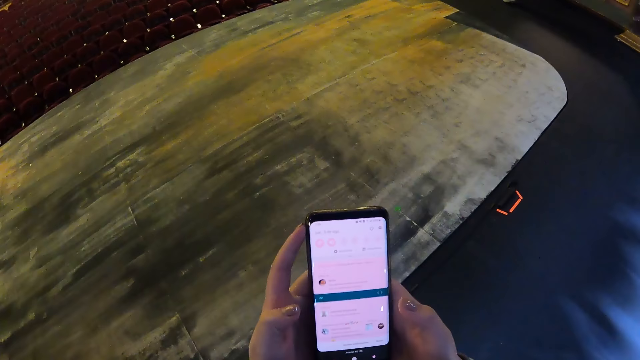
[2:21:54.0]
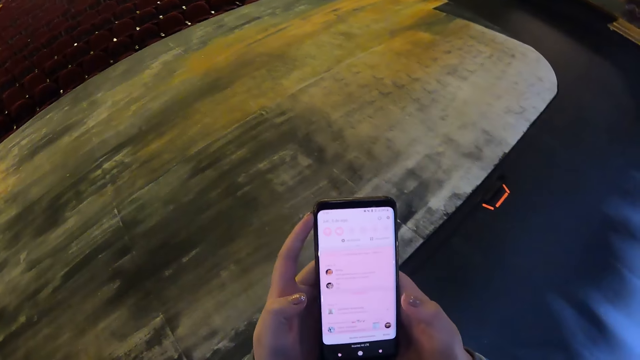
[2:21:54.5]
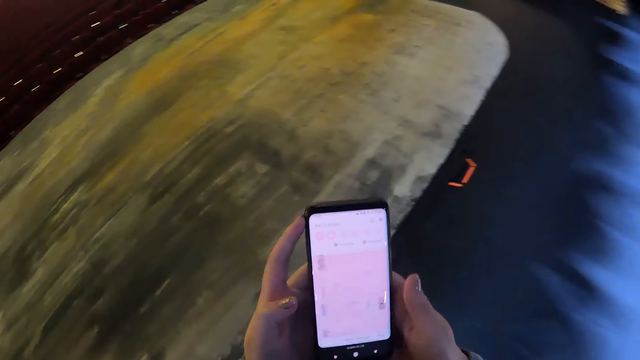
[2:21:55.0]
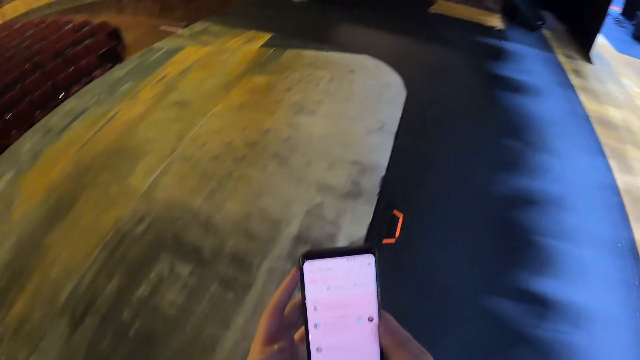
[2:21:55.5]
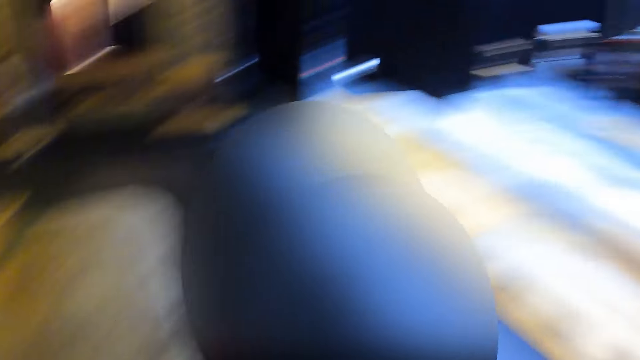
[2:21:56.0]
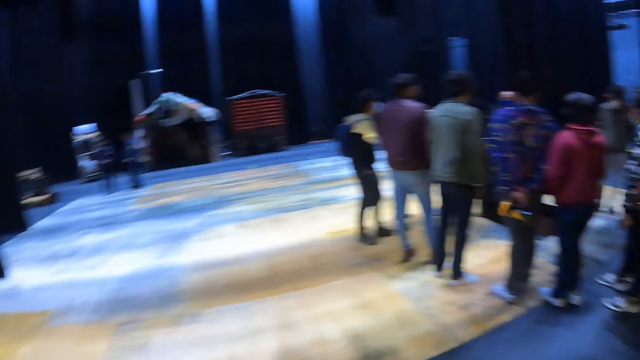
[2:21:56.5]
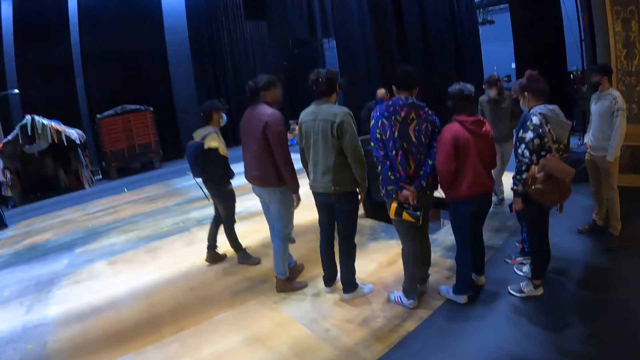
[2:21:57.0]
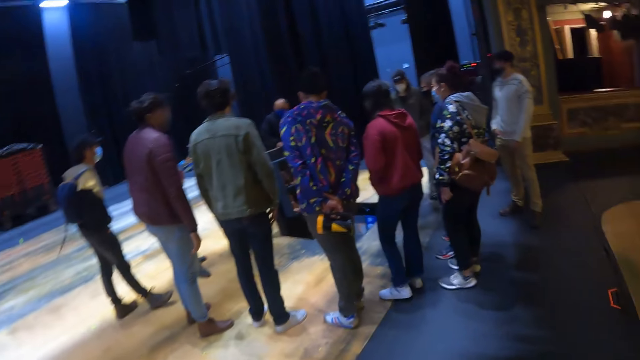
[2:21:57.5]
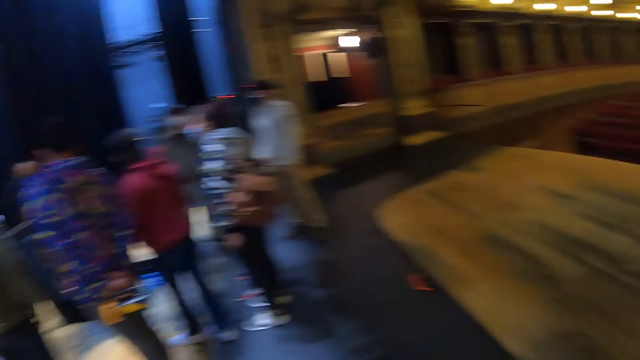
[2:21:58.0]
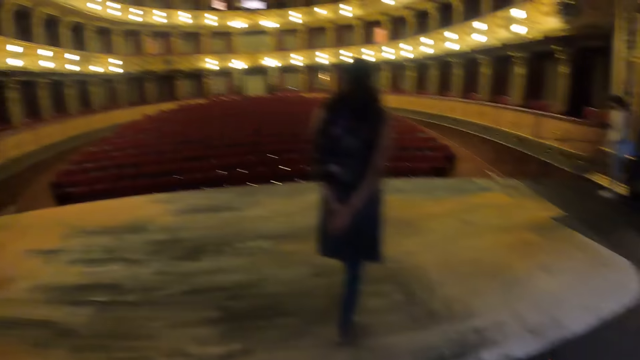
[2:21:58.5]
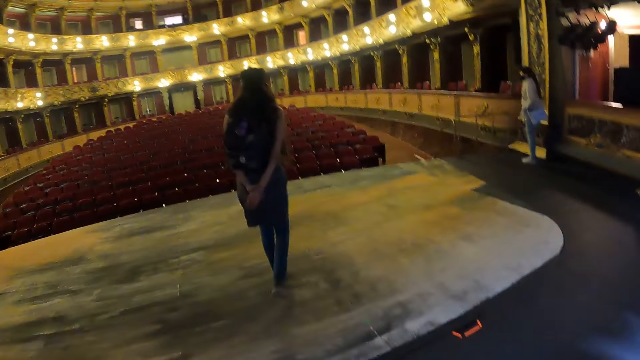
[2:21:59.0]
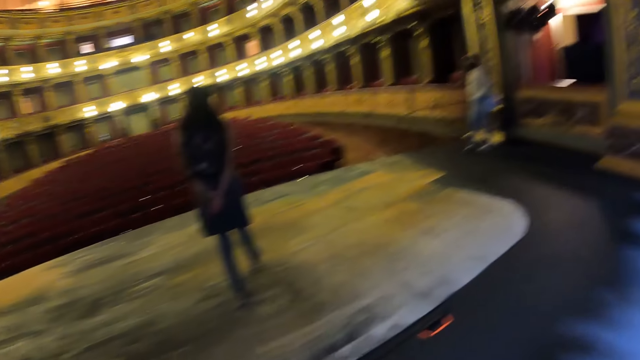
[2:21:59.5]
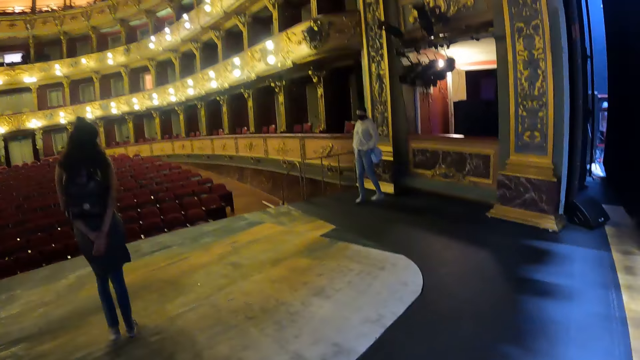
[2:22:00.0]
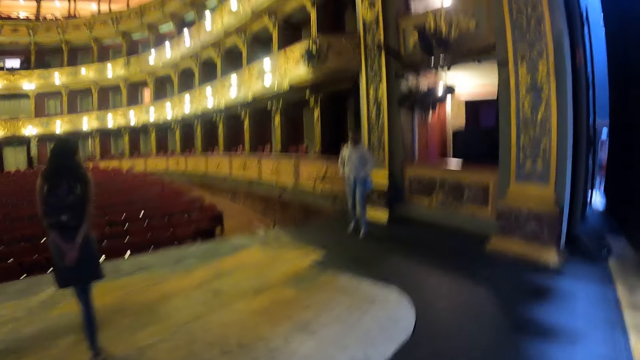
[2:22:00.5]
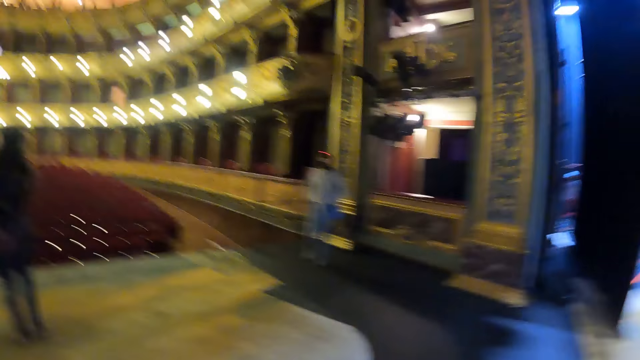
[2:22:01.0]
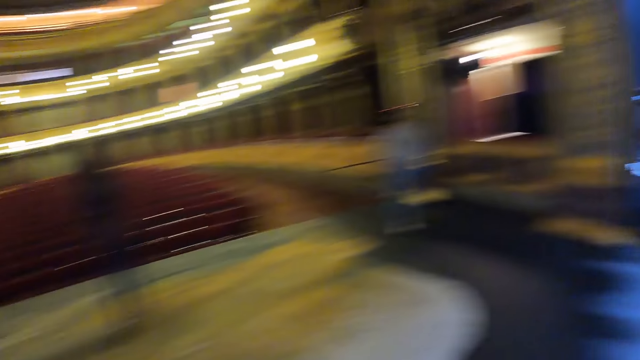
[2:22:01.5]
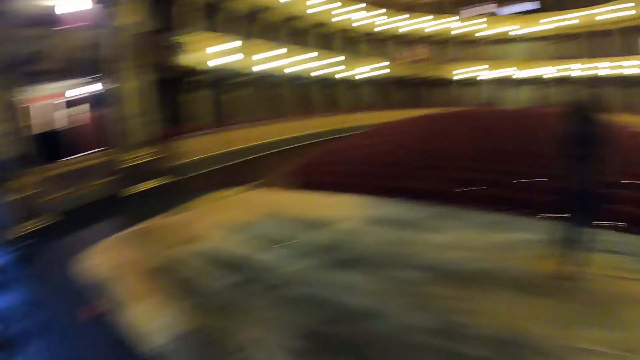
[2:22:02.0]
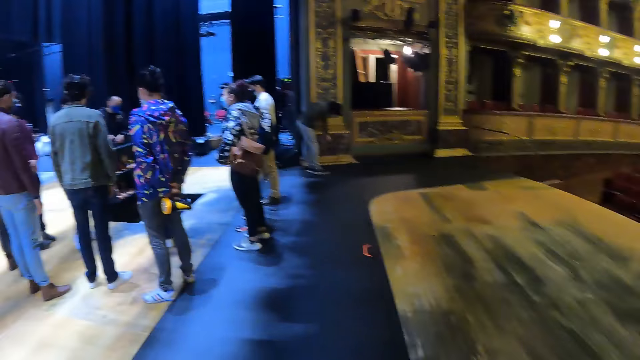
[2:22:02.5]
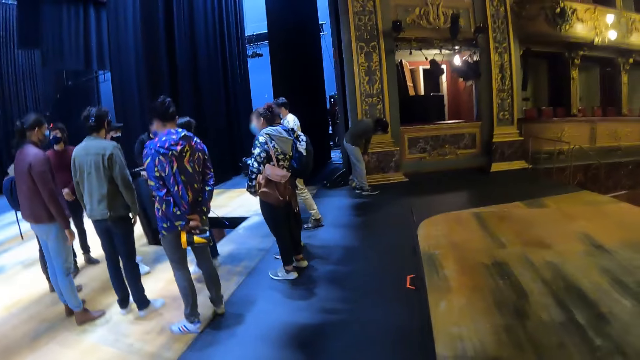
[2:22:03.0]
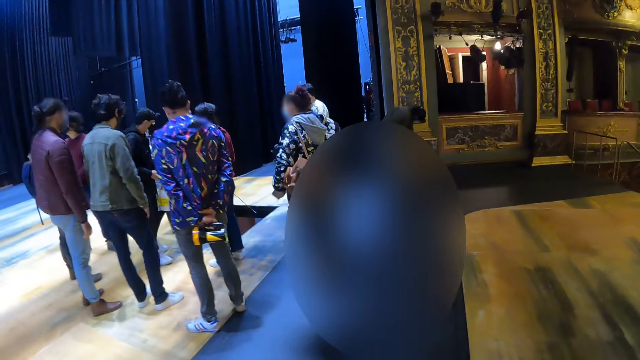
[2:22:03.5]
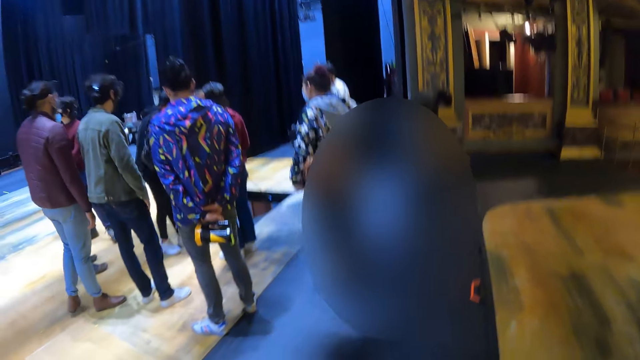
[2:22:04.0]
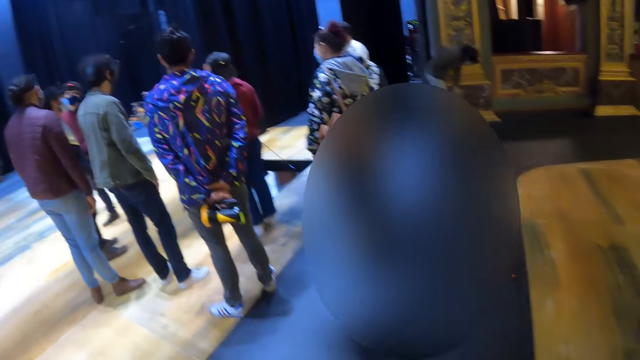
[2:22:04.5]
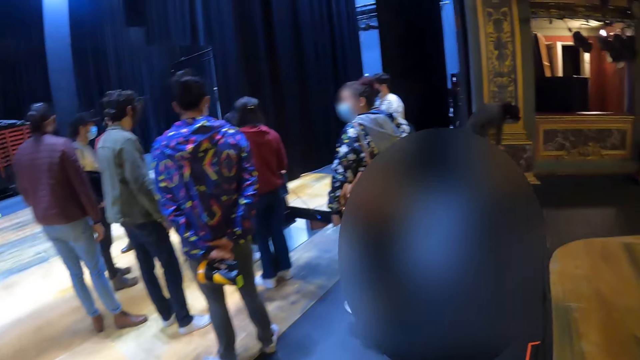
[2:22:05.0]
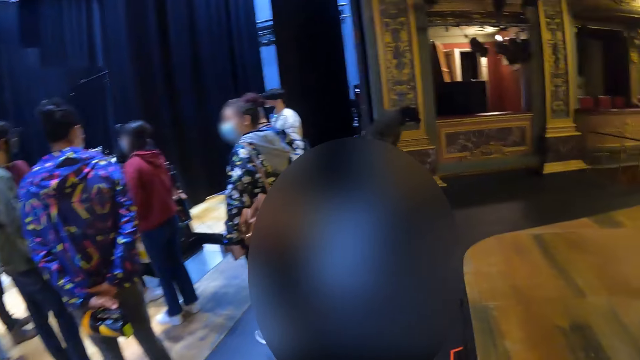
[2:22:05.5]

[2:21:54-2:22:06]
The camera wearer walks around in the theater.

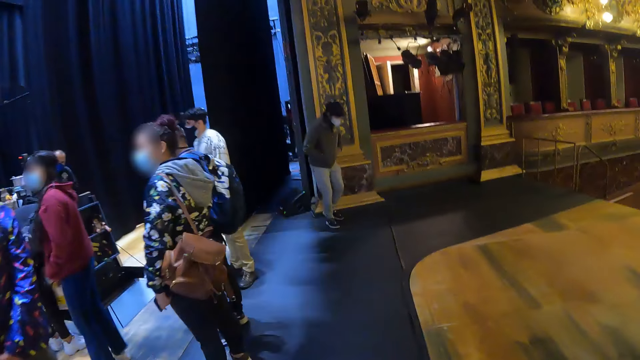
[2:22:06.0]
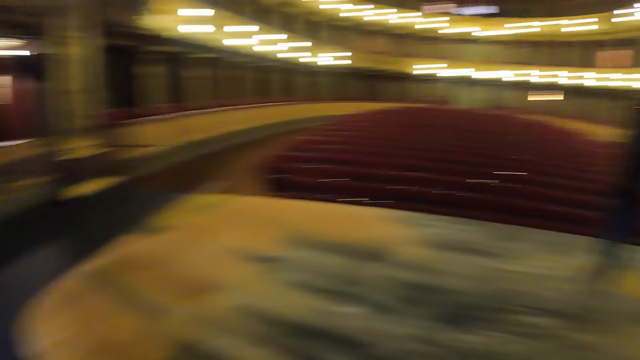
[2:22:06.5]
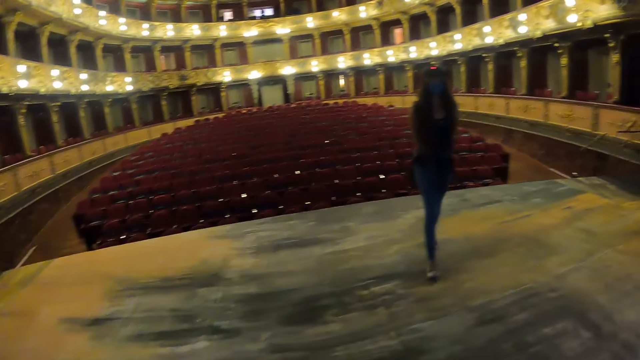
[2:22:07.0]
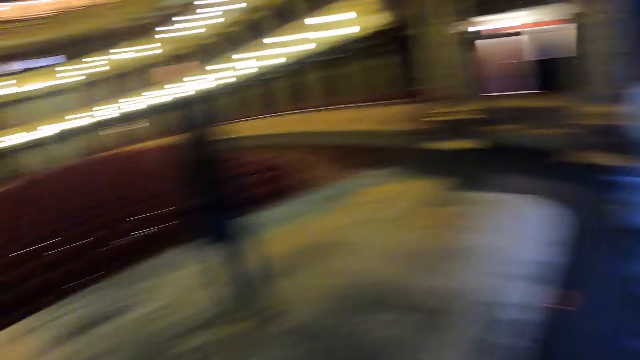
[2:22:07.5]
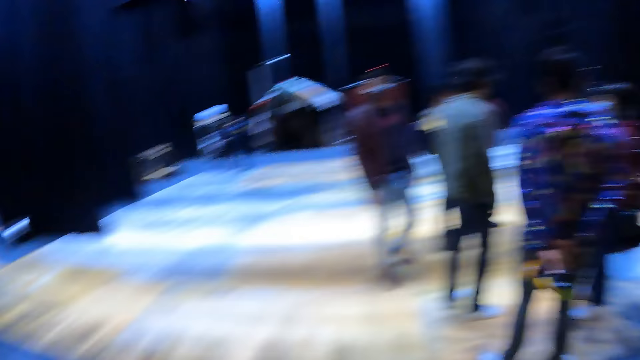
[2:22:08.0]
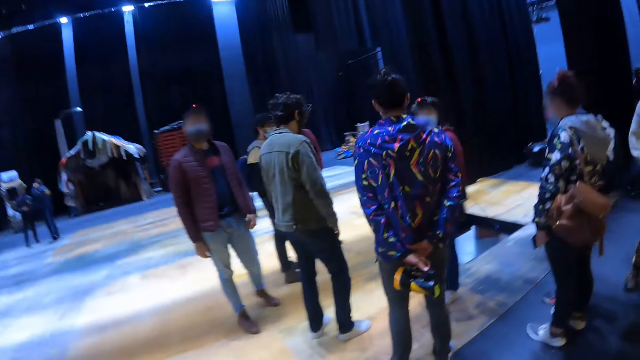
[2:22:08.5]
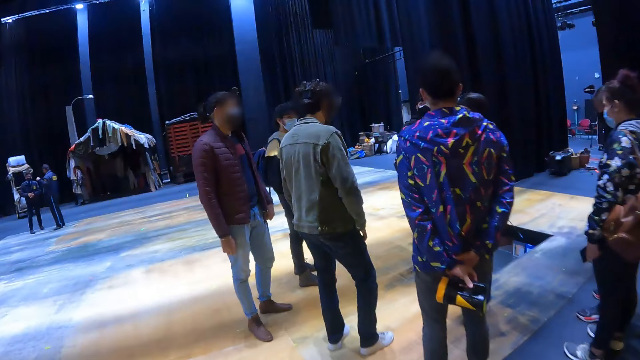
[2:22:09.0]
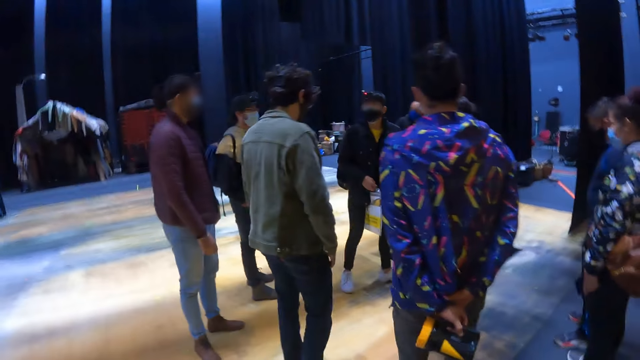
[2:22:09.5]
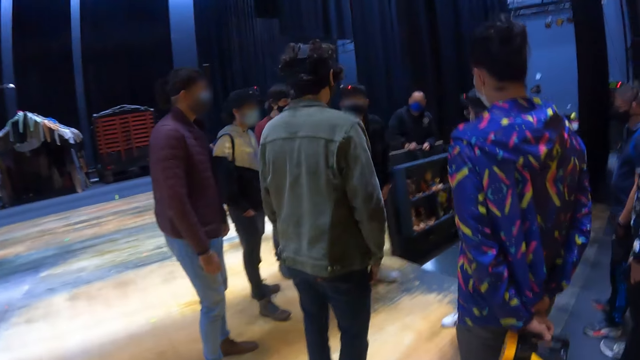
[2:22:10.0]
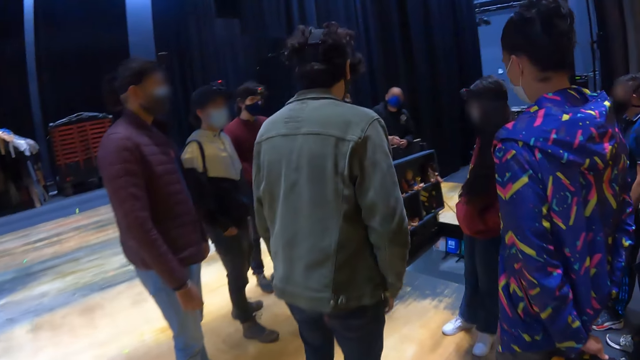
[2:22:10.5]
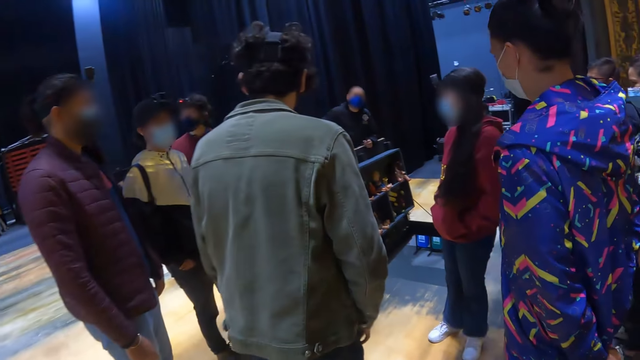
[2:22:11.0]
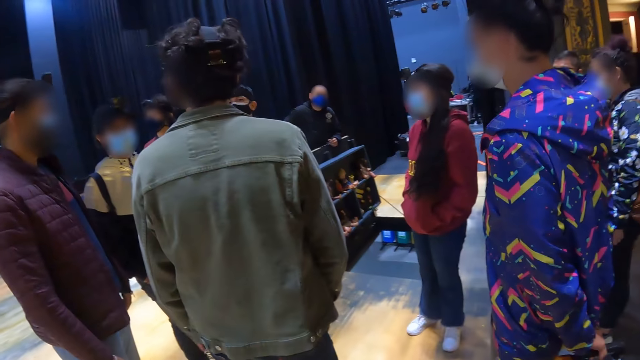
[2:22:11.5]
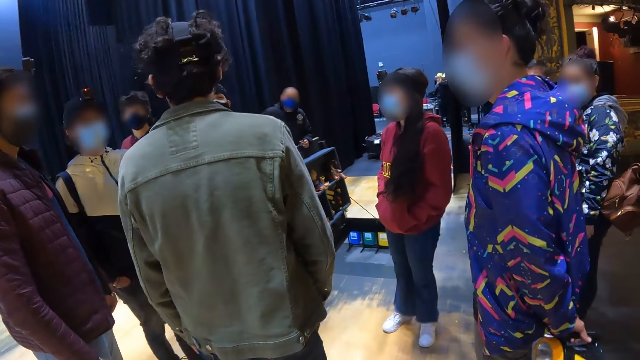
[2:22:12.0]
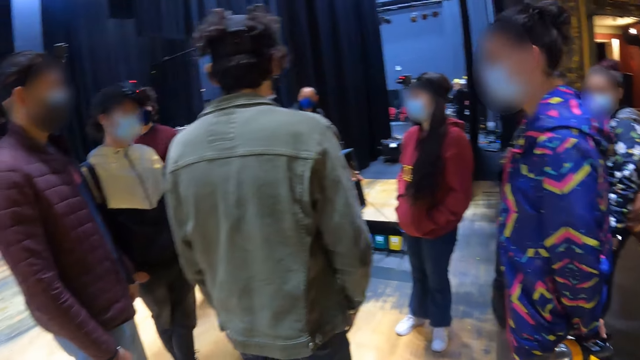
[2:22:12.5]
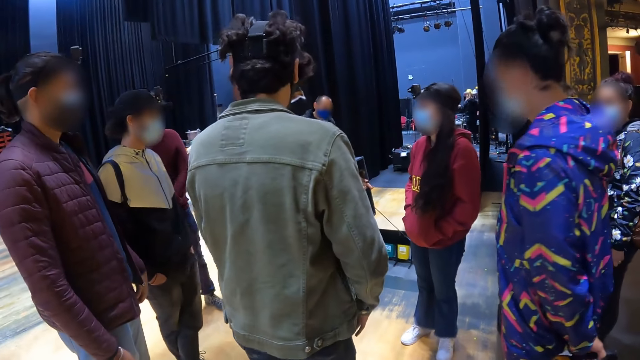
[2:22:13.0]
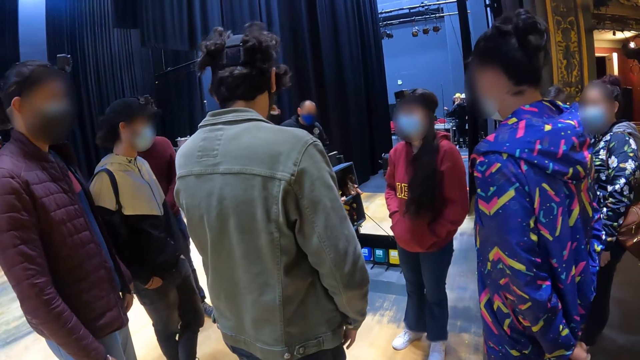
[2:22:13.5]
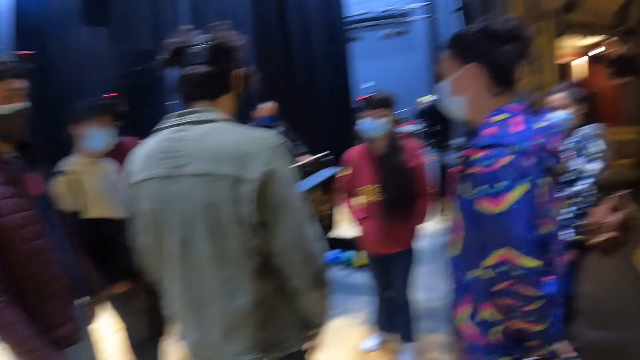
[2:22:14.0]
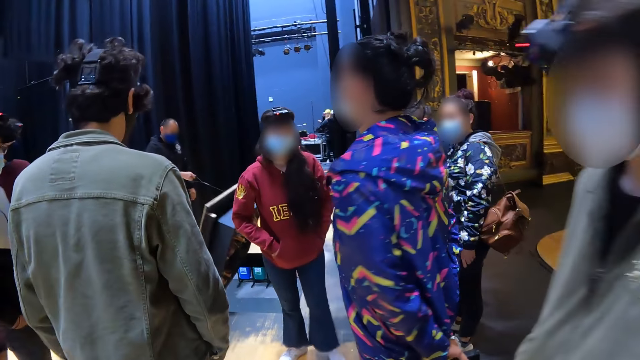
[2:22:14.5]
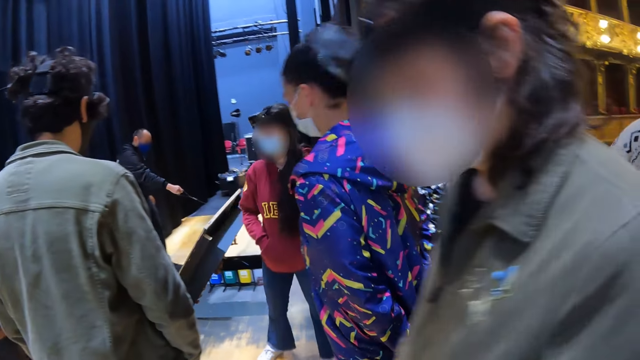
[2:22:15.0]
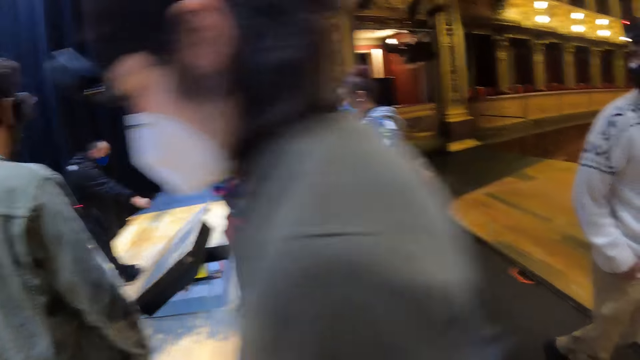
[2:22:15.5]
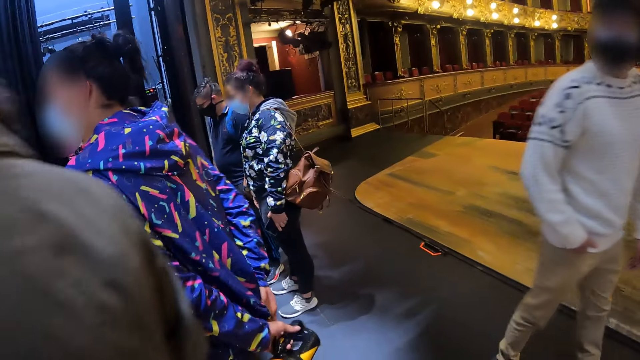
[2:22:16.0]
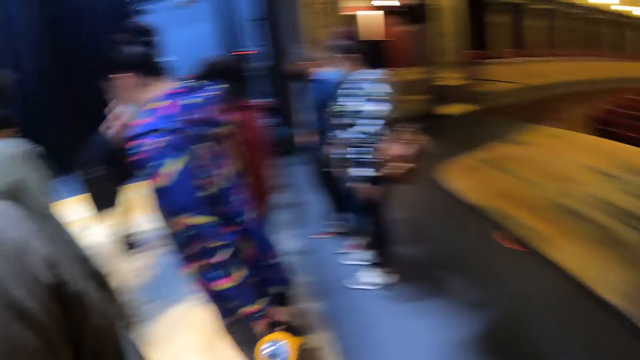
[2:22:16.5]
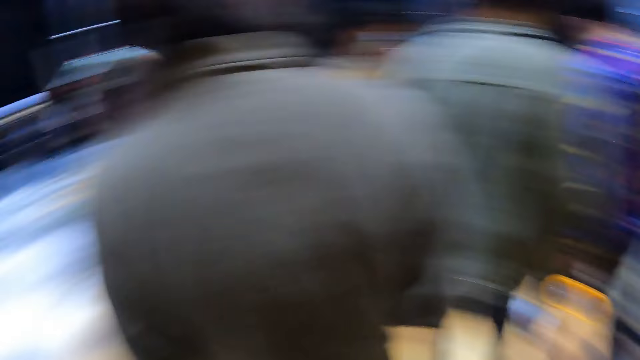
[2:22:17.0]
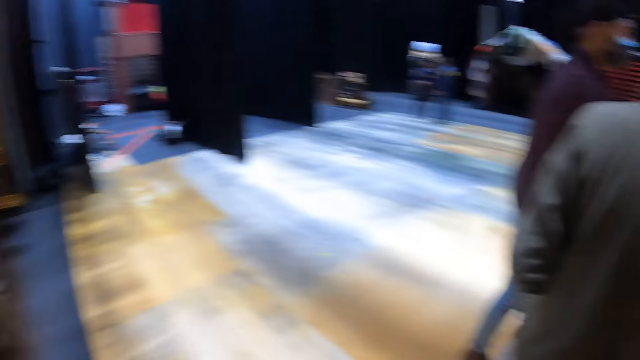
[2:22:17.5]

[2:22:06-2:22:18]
The camera wearer looks around in the theater.
